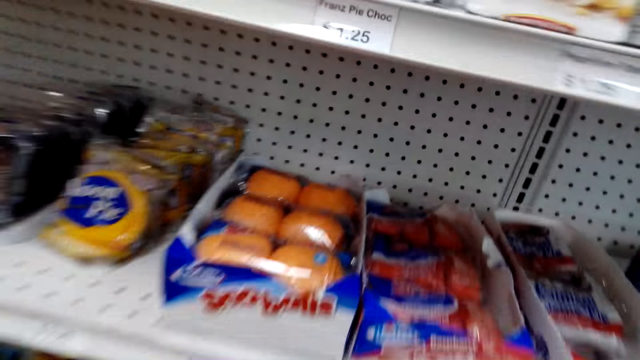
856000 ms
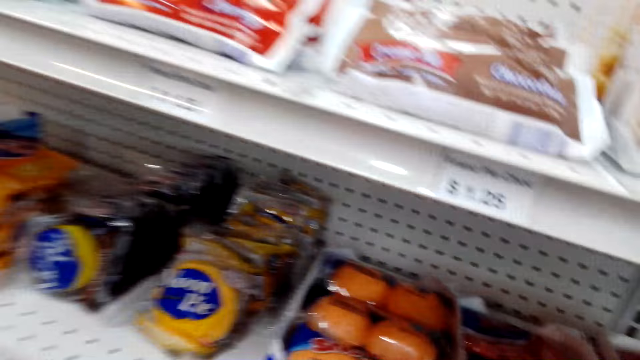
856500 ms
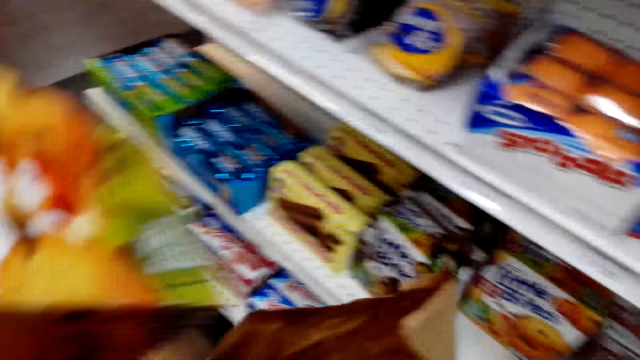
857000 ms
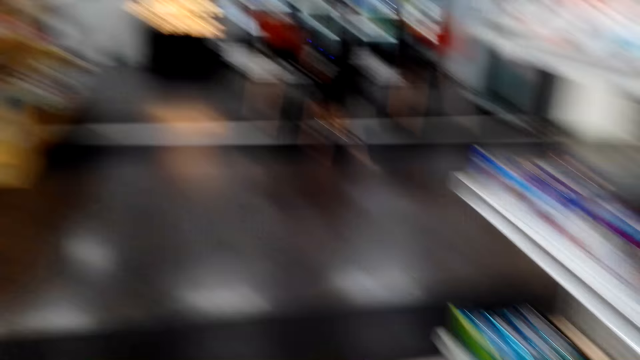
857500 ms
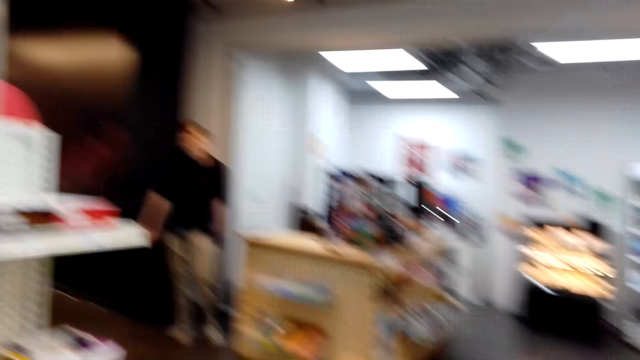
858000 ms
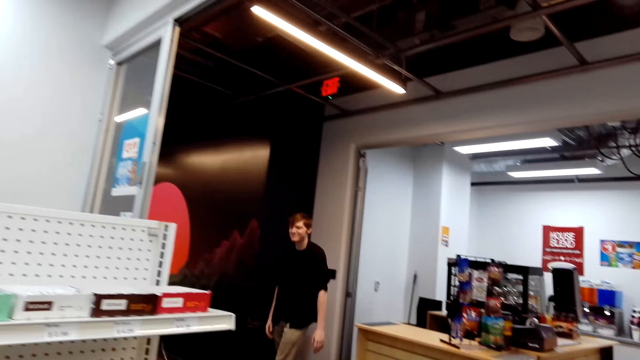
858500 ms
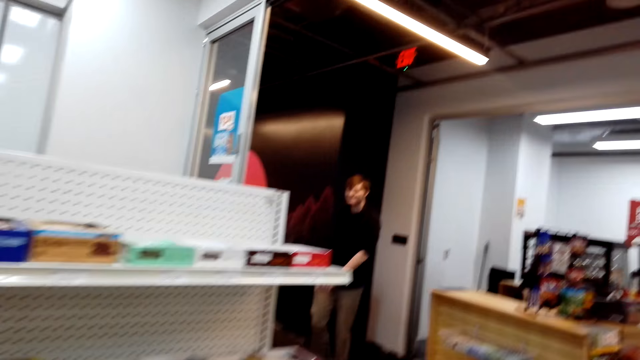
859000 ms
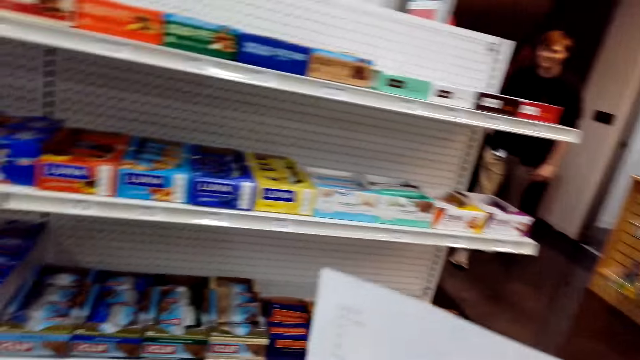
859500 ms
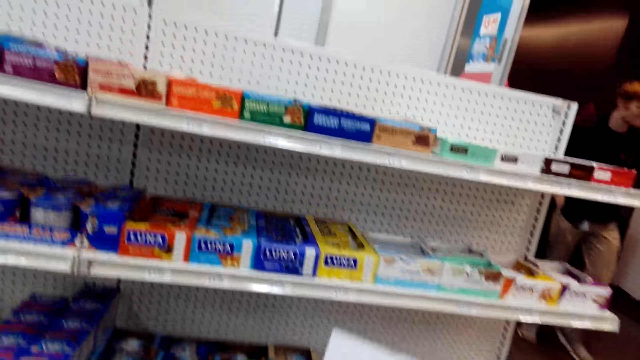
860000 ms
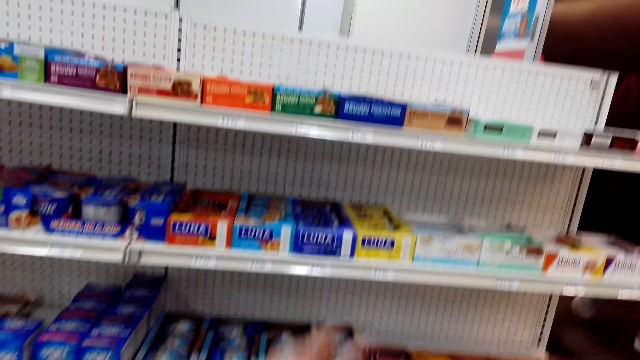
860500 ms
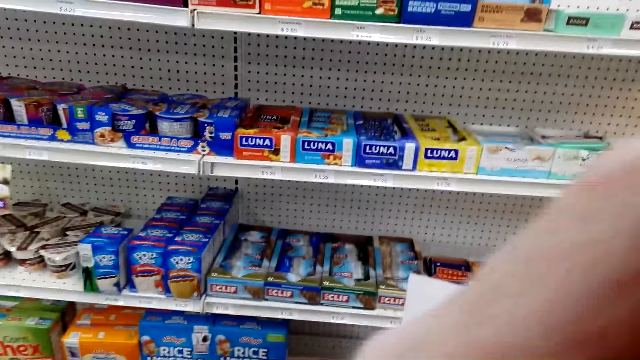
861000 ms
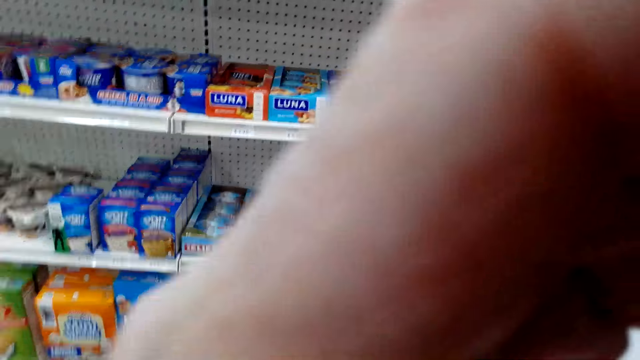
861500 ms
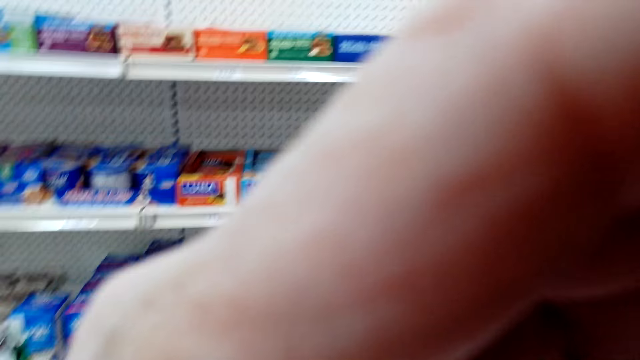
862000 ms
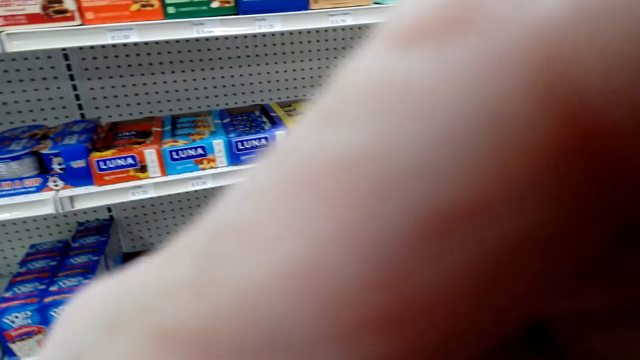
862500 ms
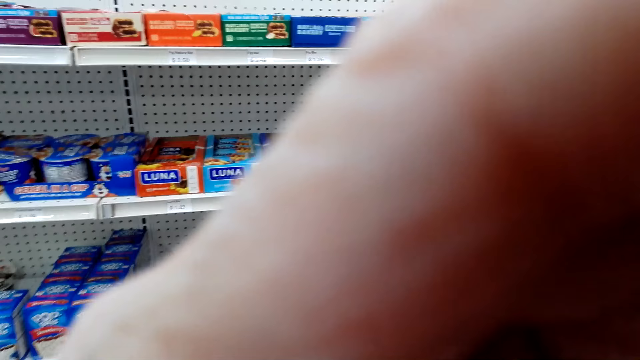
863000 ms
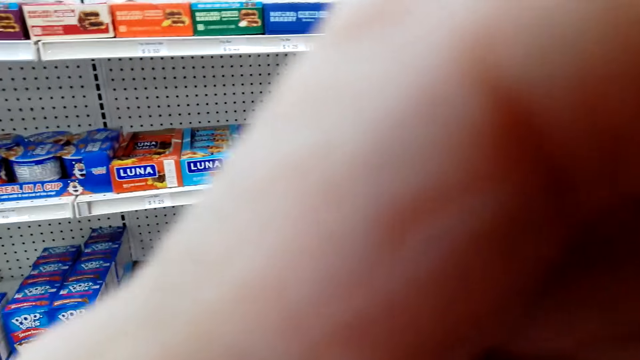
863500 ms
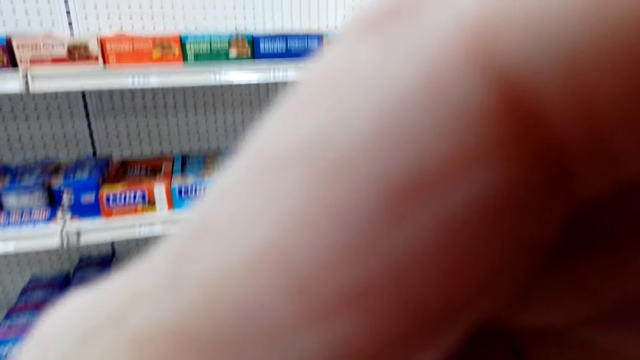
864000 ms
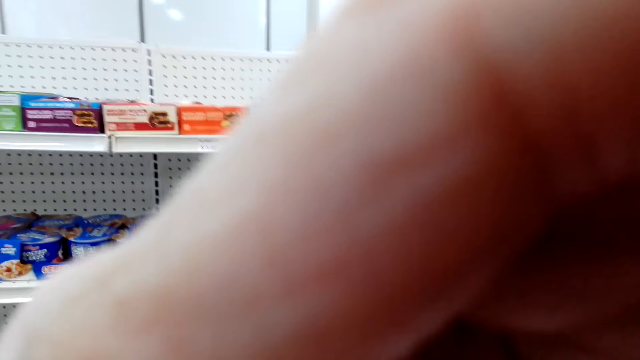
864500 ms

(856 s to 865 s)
A man walks towards the camera wearer. The camera wearer talks. They hold the camera.

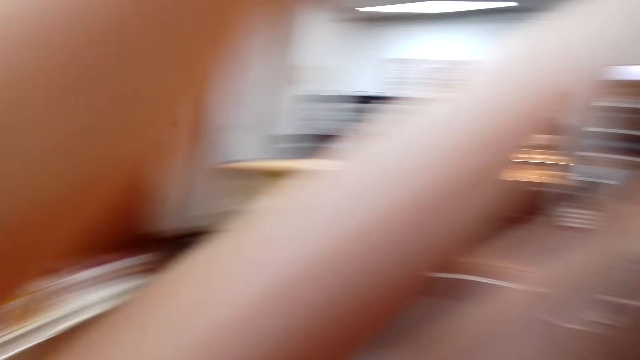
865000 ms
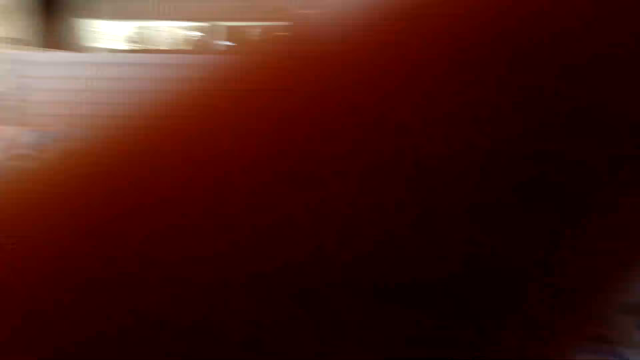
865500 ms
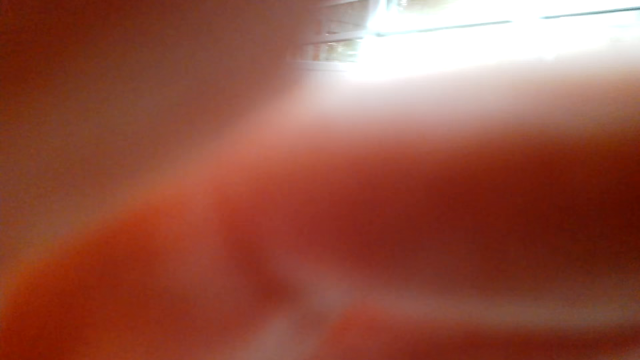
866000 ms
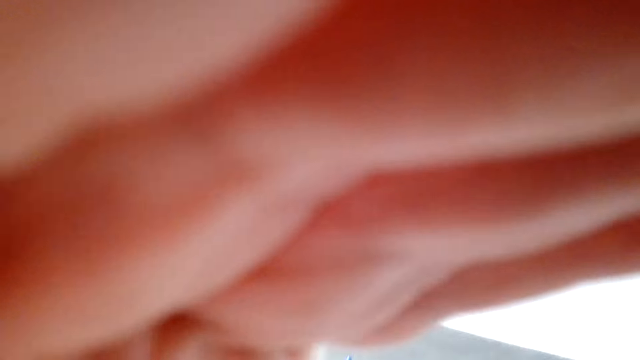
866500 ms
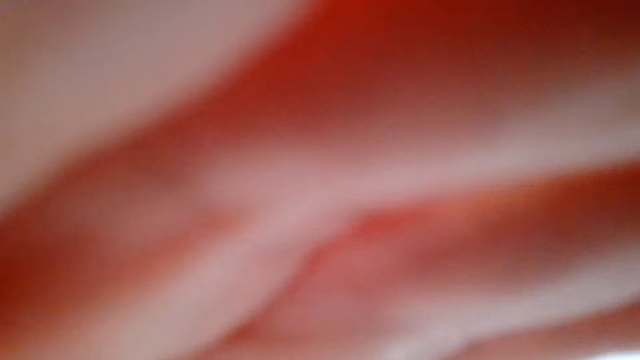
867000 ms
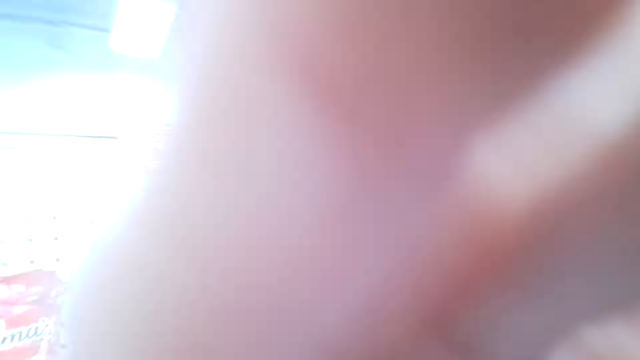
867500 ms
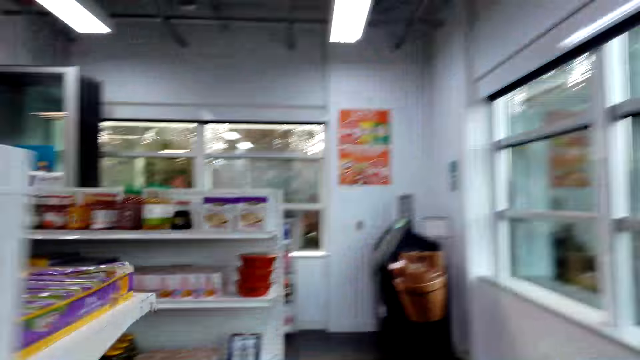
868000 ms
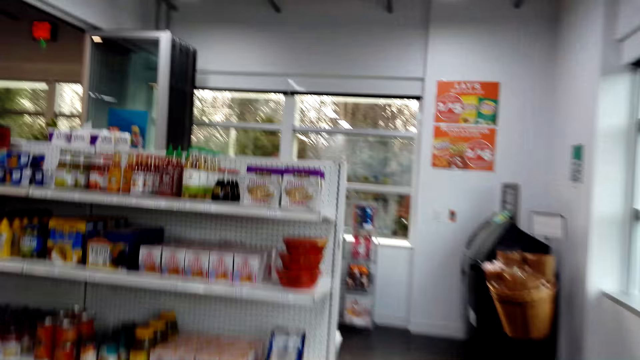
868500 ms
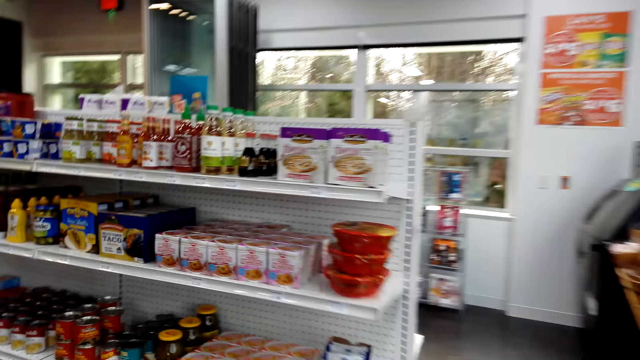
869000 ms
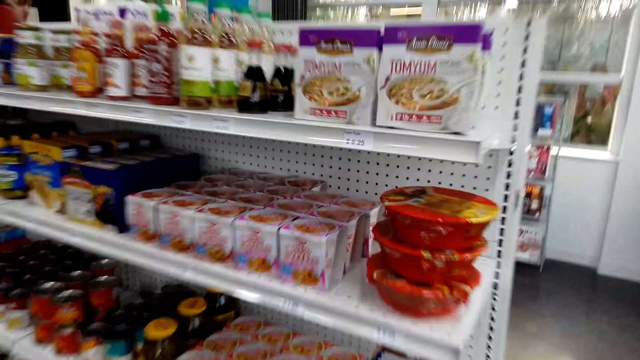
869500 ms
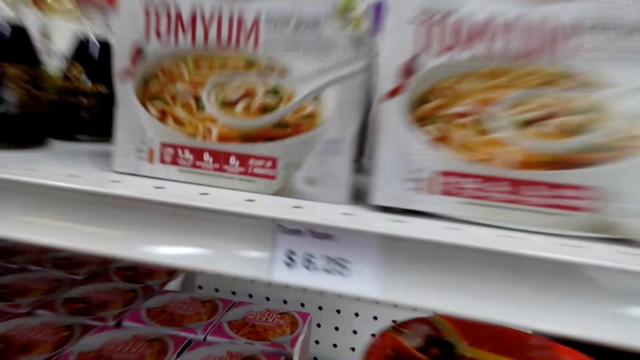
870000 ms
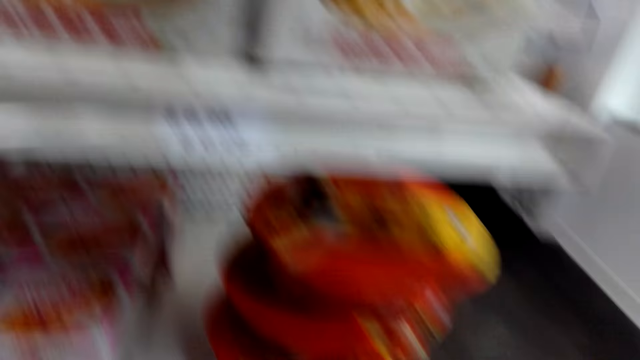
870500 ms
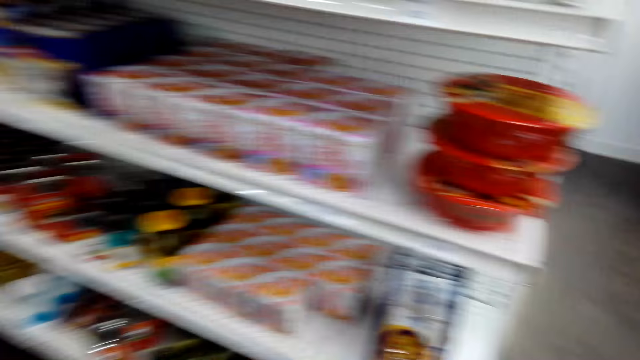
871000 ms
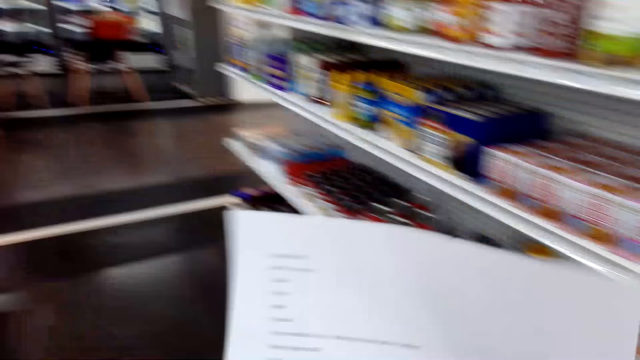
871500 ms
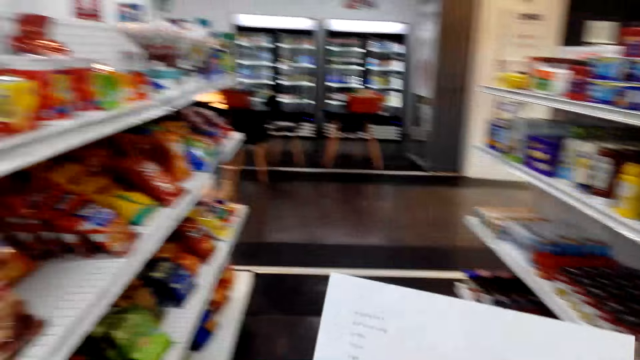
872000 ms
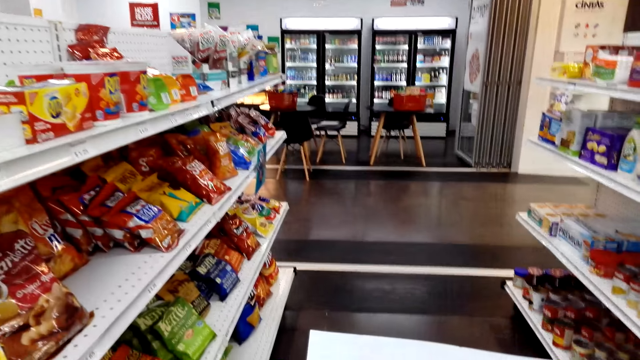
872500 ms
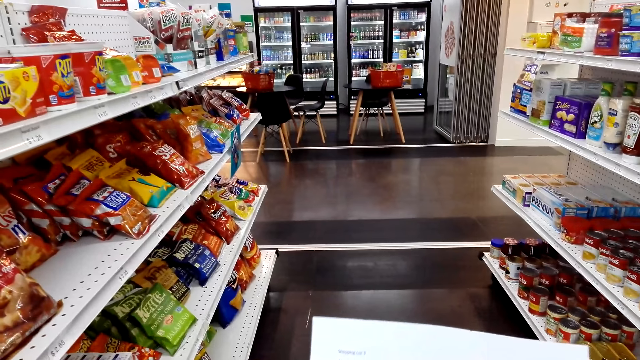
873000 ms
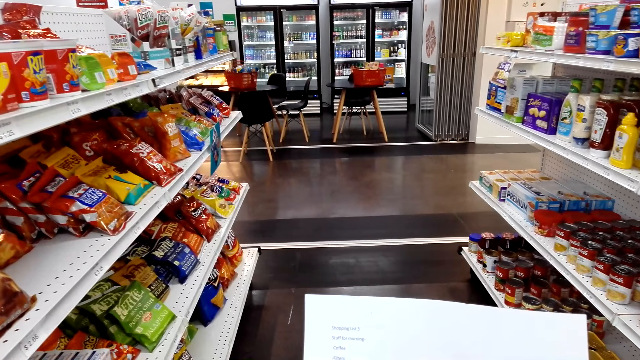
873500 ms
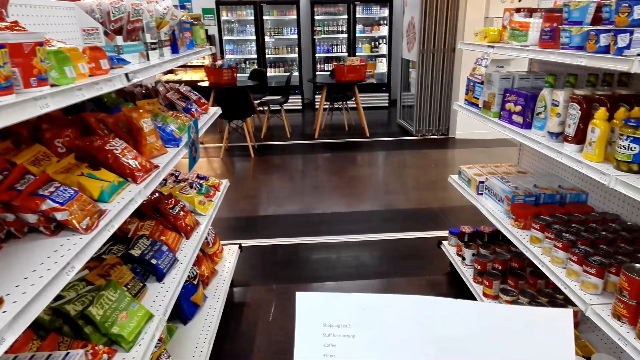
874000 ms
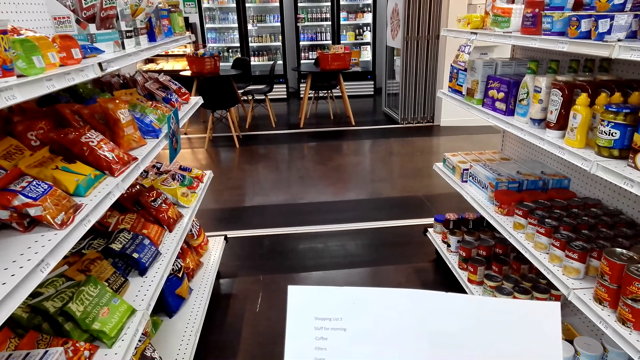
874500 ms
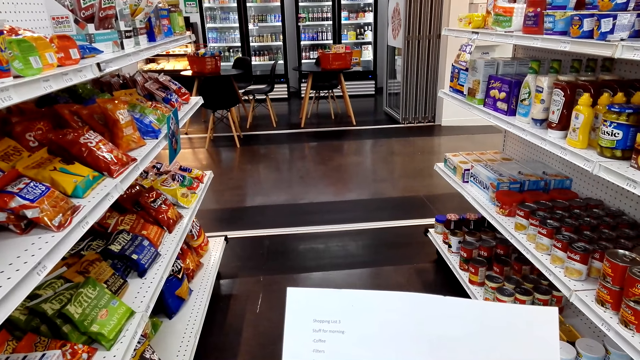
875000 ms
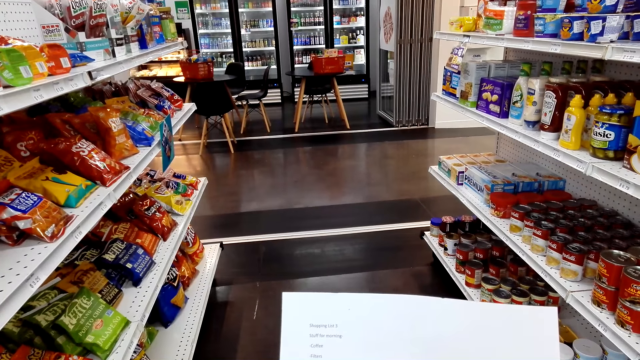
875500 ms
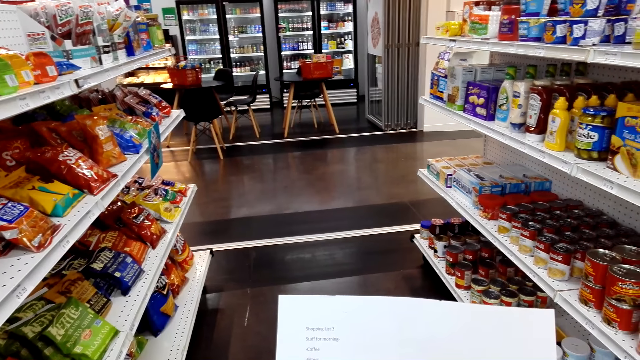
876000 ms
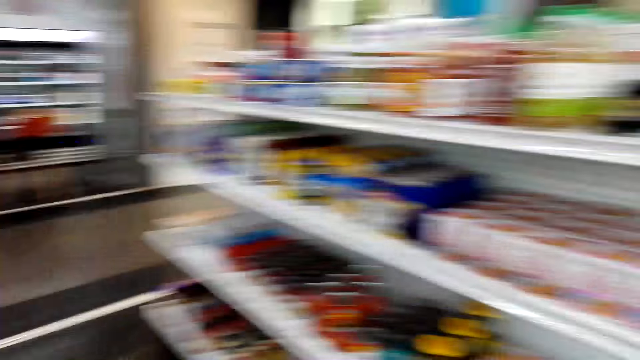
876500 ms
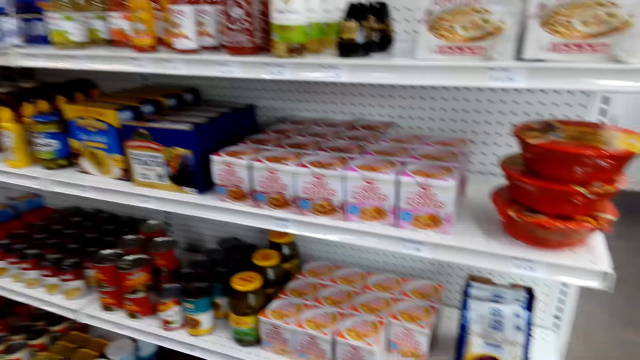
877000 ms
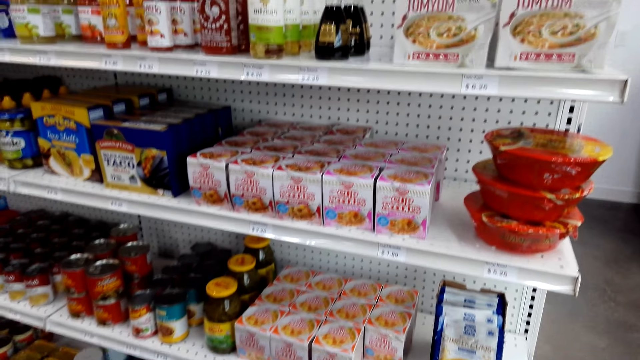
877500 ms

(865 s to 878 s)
The camera wearer lets go of the camera. They hold the camera. They walk towards another rack. They talk. They walk towards another rack. They hold the shopping list. They read the list. They talk to a woman.
